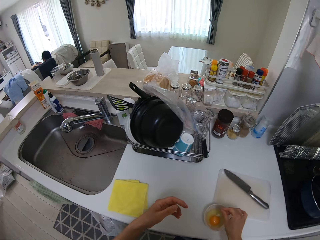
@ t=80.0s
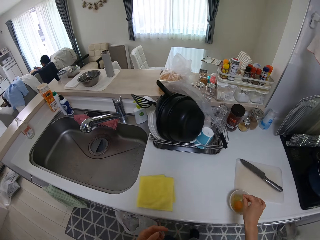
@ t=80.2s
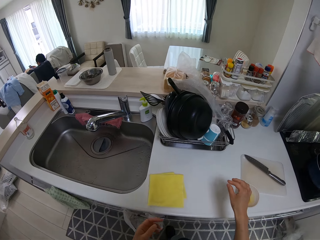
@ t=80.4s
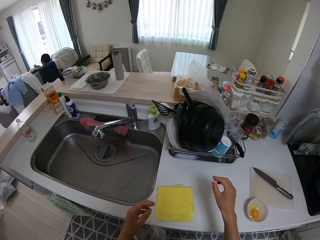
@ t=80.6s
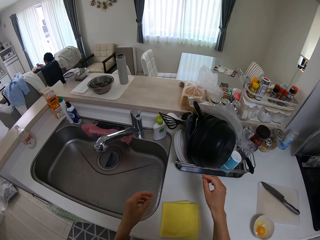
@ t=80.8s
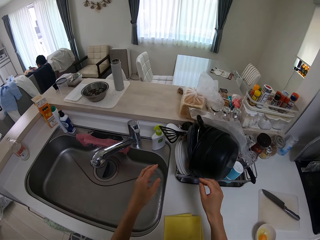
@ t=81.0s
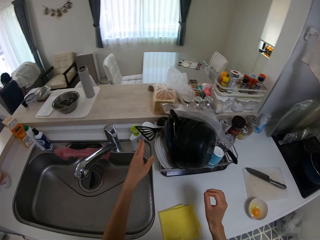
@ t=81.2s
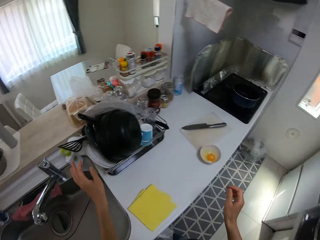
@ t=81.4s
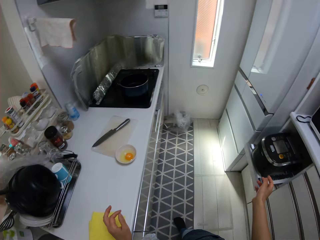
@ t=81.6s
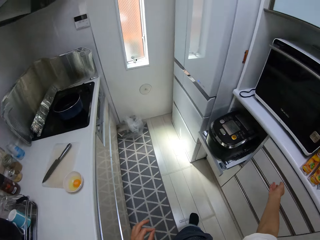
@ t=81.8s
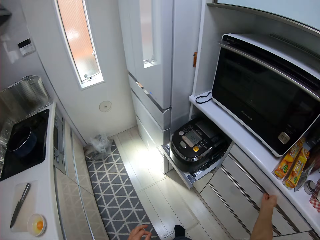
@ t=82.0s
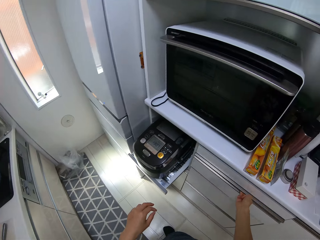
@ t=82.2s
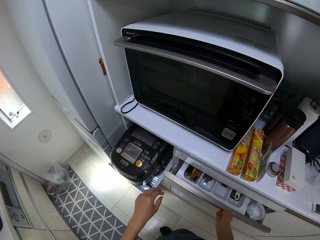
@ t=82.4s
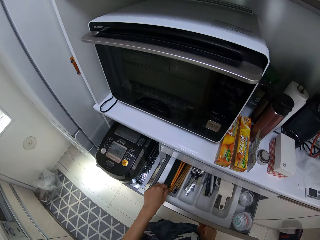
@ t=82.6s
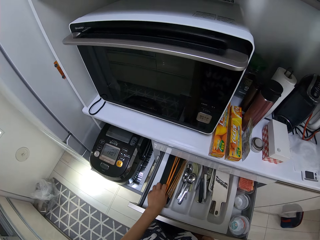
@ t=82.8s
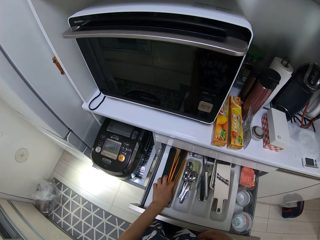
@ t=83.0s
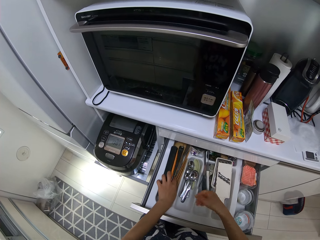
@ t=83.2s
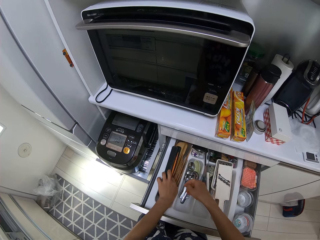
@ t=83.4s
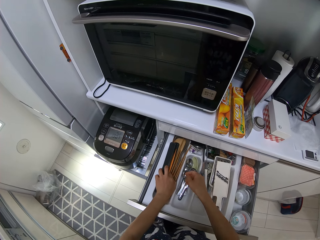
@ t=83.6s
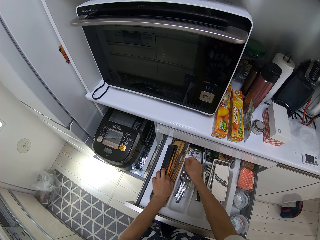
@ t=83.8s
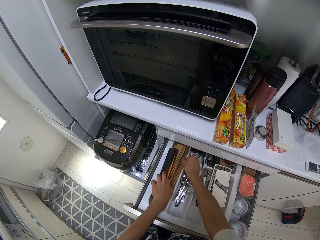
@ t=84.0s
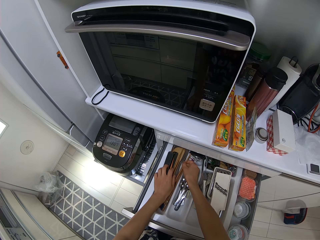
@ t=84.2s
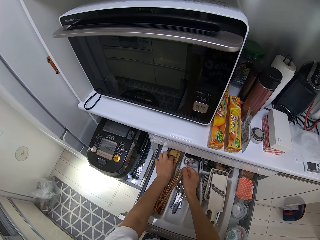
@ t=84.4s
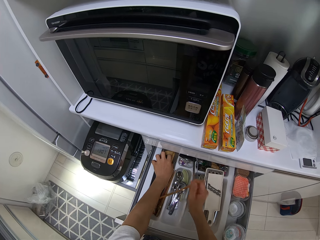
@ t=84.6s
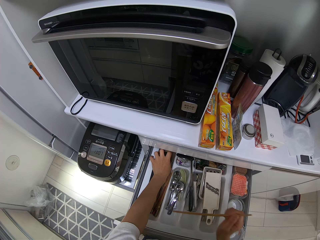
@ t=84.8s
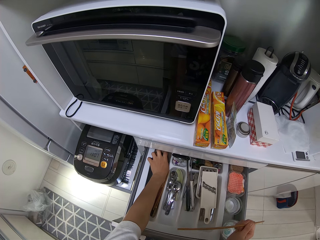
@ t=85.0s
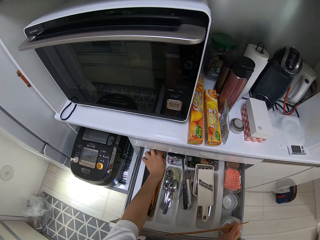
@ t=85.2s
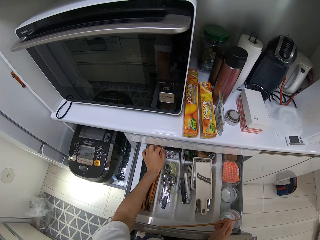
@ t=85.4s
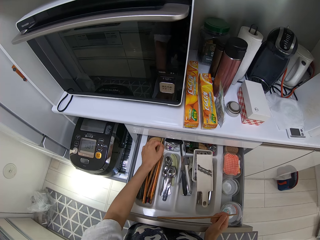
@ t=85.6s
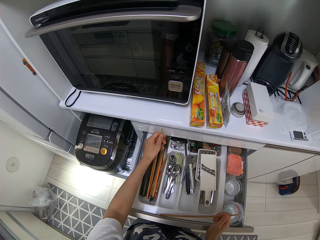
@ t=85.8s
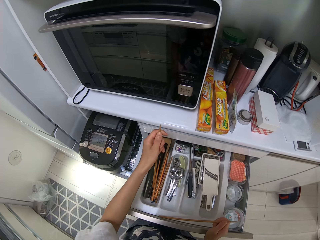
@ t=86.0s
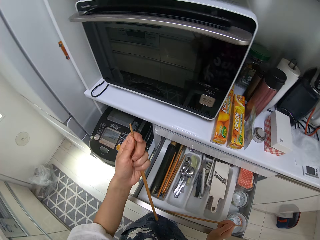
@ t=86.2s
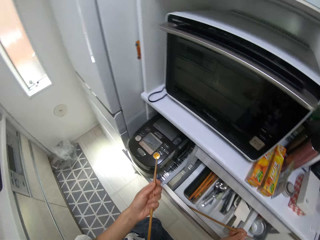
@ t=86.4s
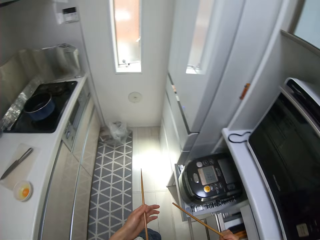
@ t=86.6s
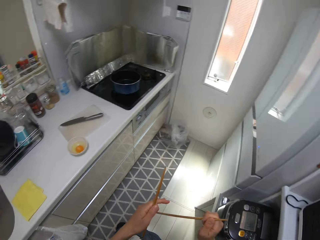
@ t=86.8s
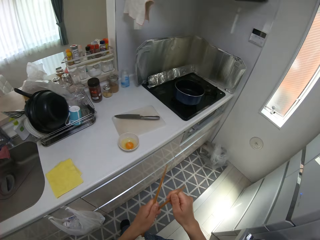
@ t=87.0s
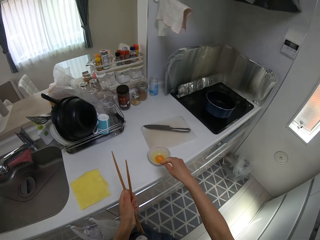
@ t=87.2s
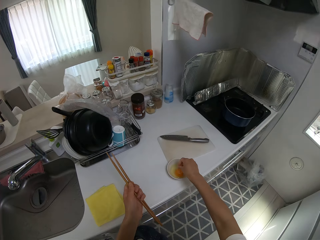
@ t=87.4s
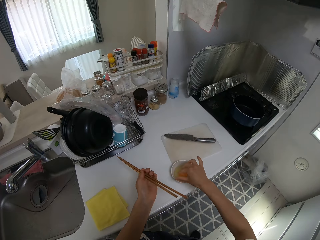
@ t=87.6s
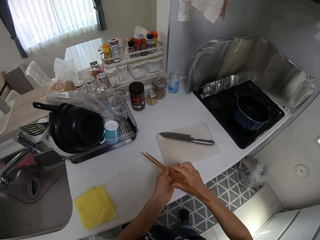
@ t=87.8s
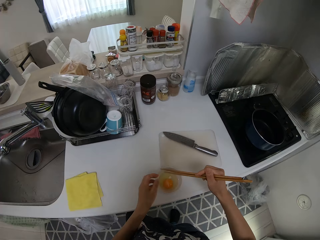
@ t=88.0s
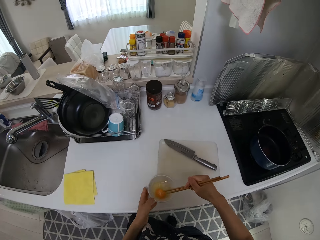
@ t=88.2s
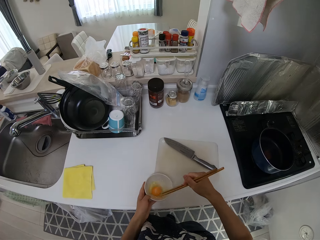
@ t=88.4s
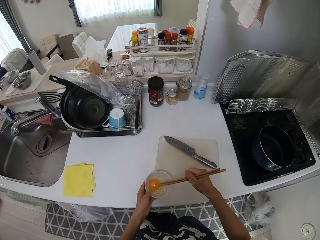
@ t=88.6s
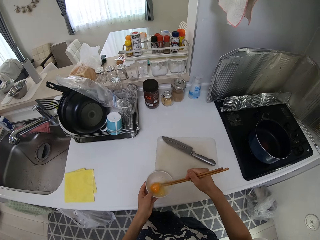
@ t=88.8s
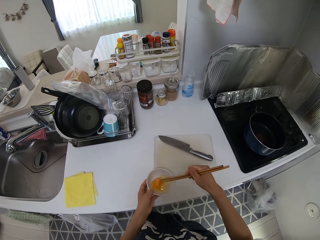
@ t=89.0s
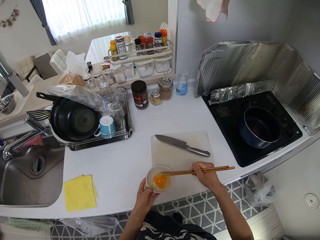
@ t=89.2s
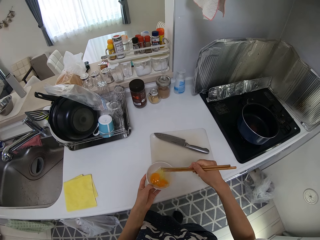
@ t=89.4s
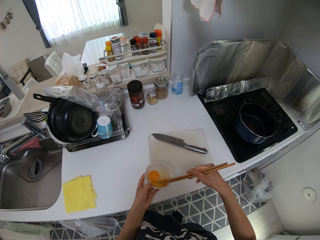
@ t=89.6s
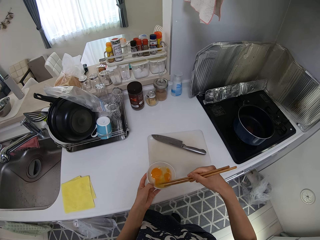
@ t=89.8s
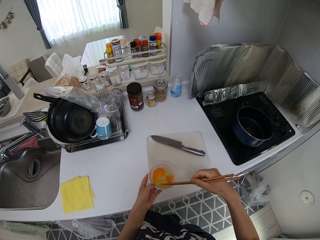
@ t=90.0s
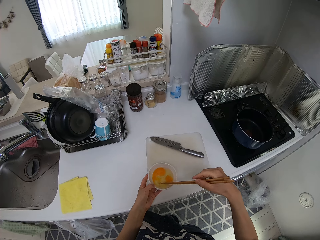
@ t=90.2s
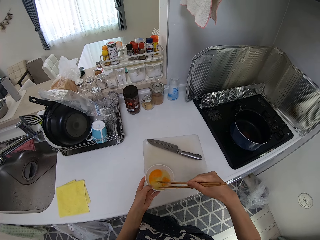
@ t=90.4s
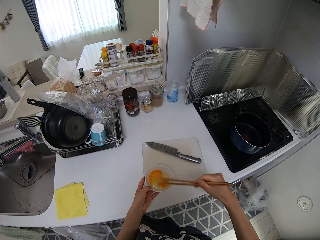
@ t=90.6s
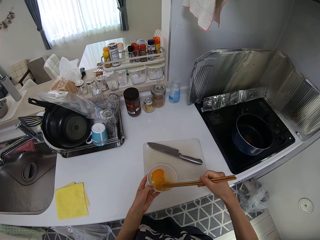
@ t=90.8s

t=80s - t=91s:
The camera wearer walks around the kitchen. She opens a drawer in the kitchen. She picks some chopsticks from the drawer. She walks around the kitchen. She switches the chopsticks to her left hand. She switches the chopsticks to her right hand. She whisks the egg in the plate with the chopsticks.

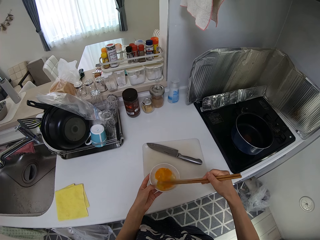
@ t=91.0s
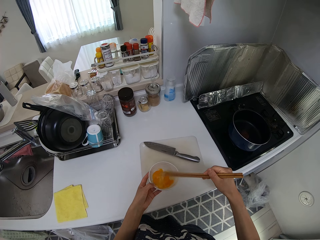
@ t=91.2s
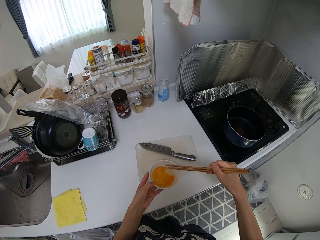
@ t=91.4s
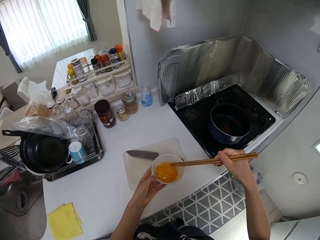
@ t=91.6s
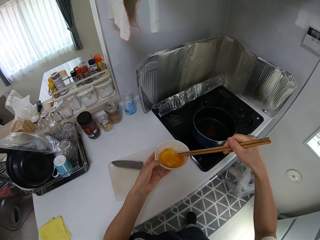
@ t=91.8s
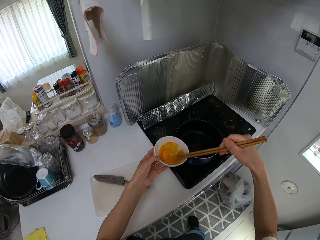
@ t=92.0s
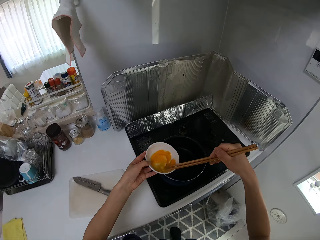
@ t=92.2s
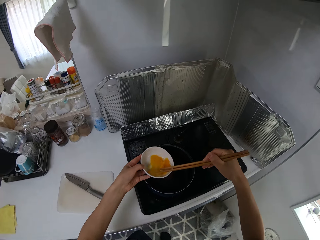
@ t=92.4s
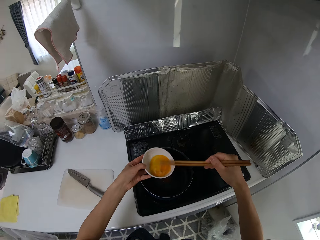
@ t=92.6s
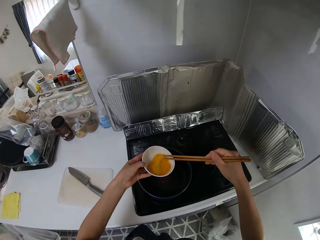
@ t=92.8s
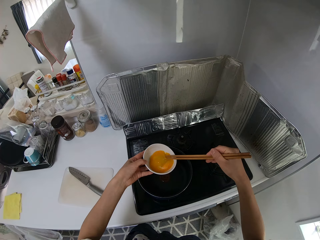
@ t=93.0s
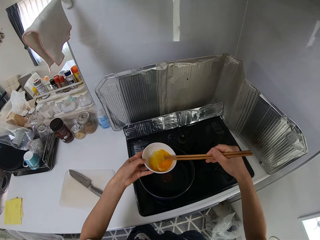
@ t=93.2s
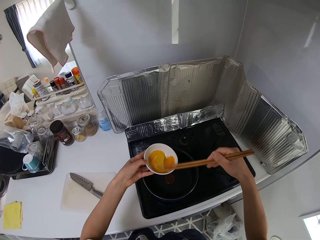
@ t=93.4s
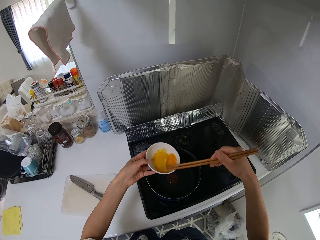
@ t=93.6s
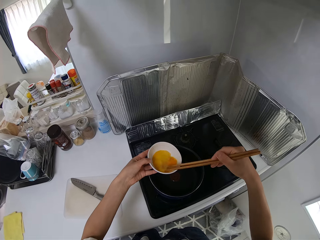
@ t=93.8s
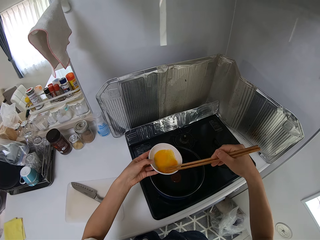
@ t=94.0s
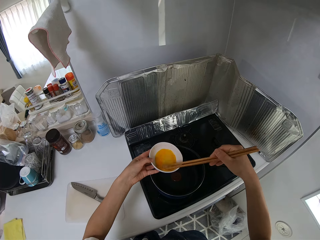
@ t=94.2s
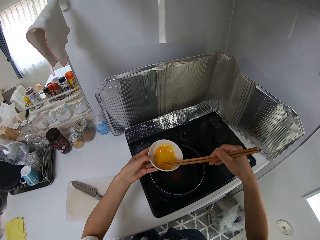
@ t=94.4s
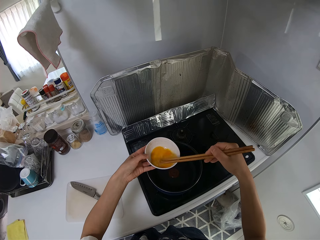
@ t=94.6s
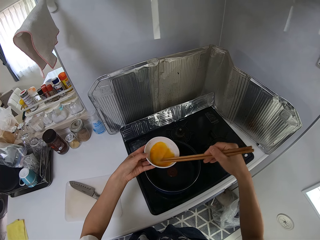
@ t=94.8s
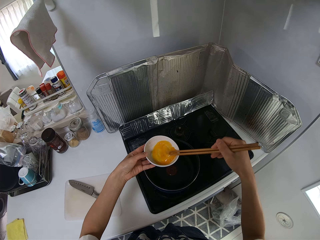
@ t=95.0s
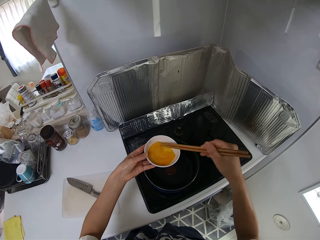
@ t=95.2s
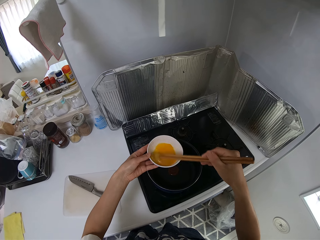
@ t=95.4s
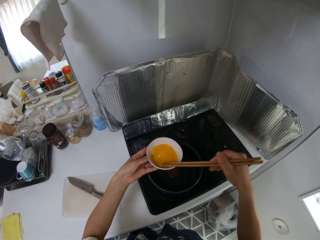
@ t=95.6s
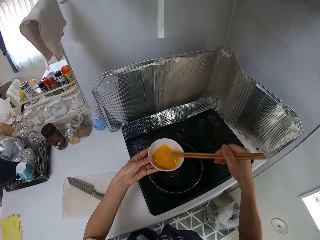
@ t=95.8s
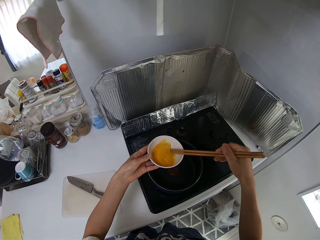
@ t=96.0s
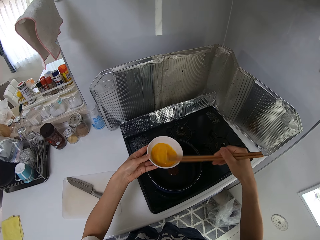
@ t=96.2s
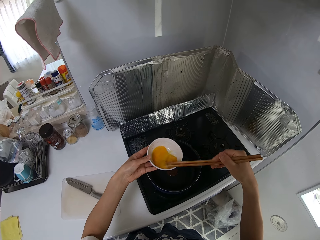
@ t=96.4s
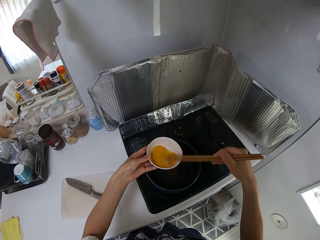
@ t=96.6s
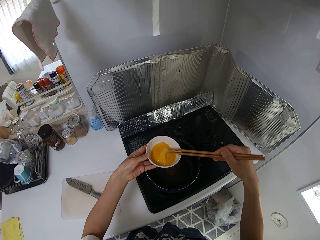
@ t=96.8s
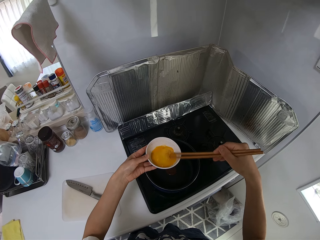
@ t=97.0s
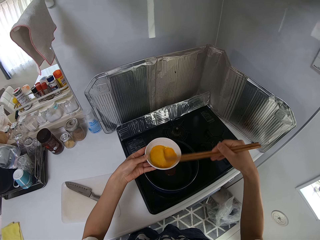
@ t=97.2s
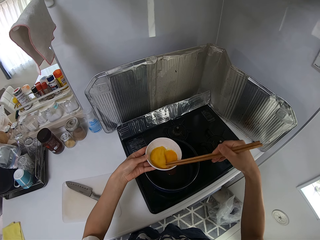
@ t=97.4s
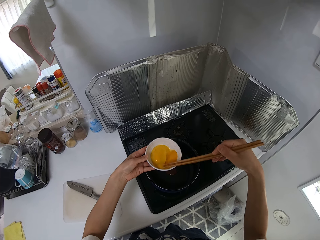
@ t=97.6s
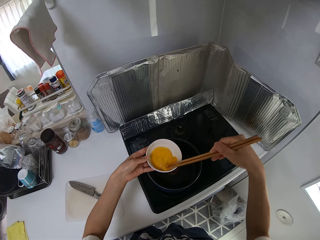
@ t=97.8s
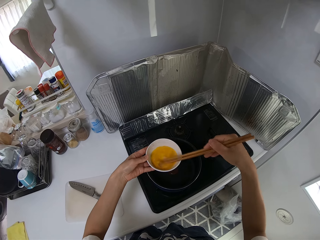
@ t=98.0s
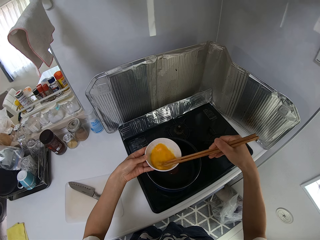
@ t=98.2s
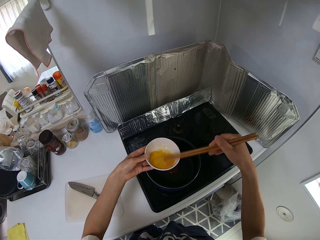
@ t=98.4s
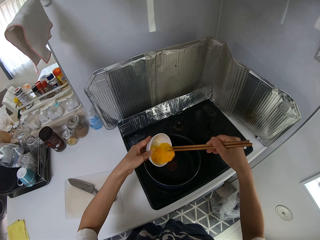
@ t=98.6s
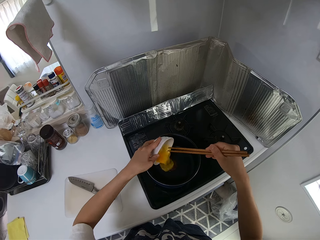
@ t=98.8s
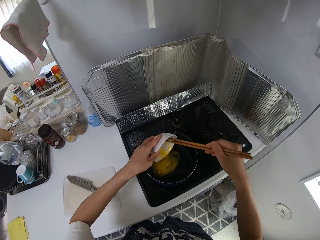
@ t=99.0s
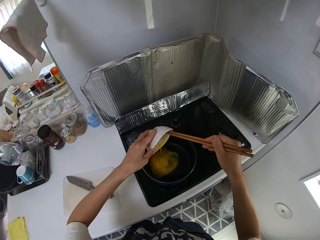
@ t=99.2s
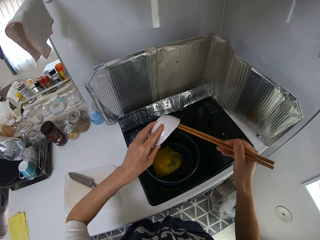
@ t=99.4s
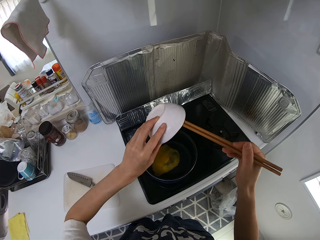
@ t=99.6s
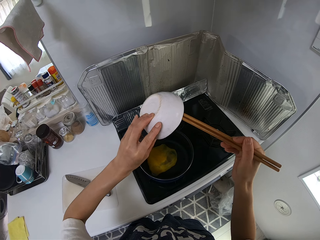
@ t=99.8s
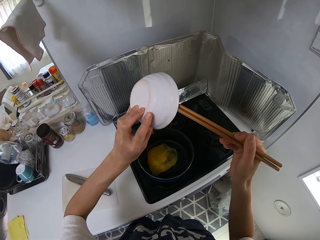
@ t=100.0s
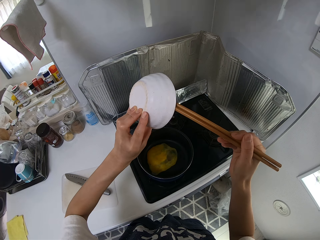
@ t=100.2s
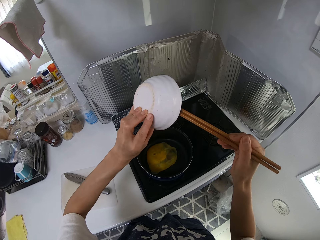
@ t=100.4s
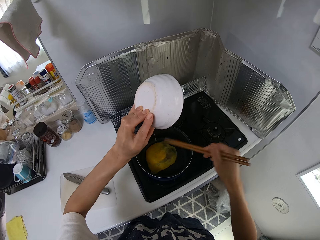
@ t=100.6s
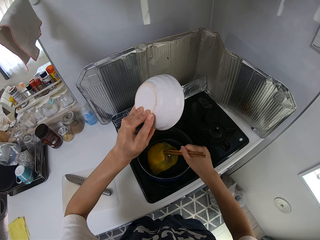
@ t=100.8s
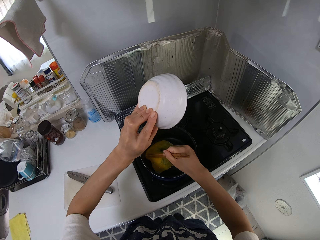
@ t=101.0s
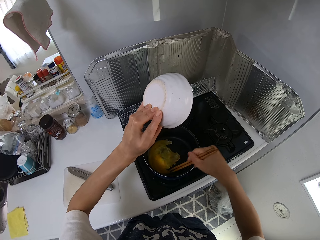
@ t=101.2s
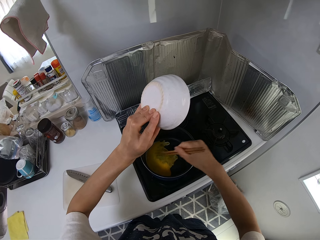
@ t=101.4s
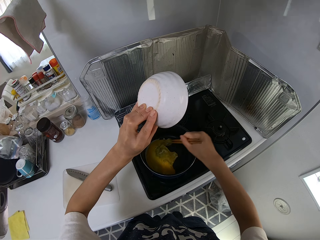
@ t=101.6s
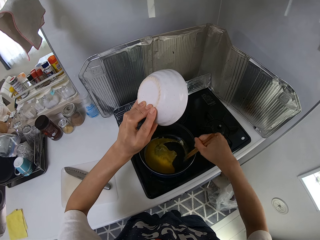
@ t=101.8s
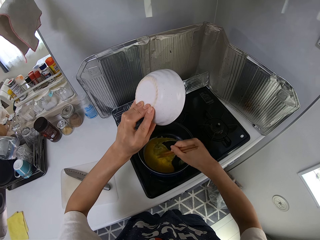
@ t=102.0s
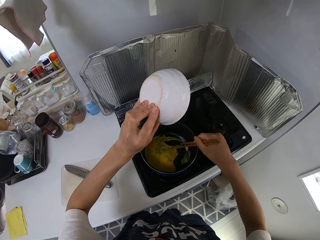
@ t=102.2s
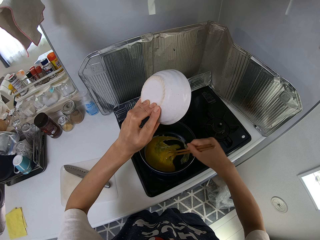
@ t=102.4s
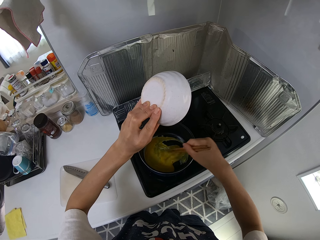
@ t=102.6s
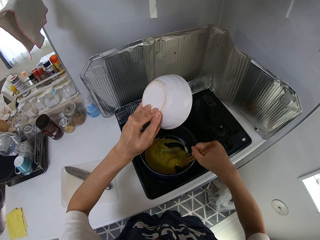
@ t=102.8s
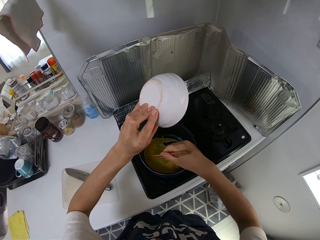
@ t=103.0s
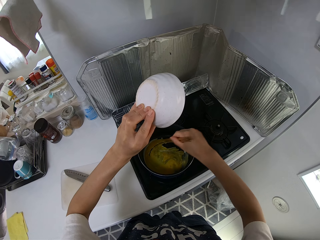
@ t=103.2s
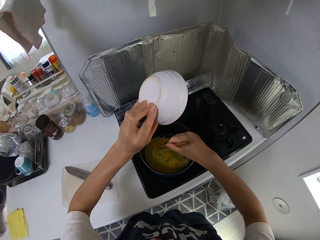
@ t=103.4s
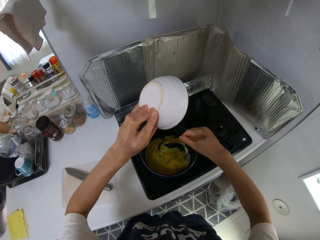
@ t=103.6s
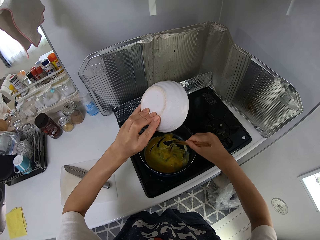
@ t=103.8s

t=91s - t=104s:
The camera wearer lifts the plate off the cabinet with her left hand. She steps toward the cooker. She stirs the egg with the chopsticks. She pours the egg in the plate into the frypan on the gas cooker. She spreads the egg with the chopsticks. She stirs the egg in the frypan on the gas cooker with the chopsticks.
